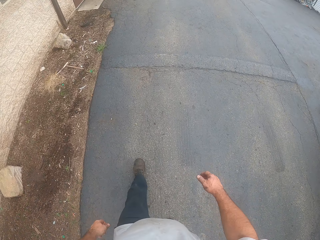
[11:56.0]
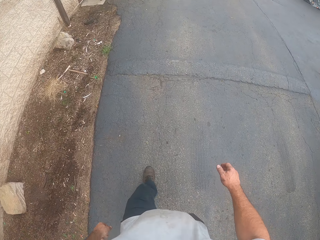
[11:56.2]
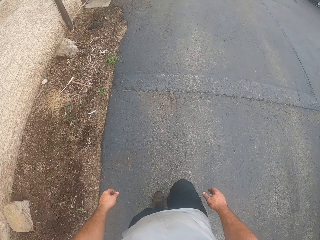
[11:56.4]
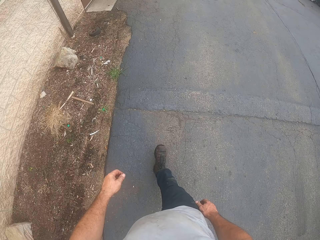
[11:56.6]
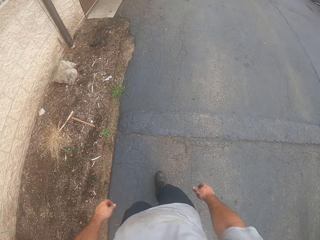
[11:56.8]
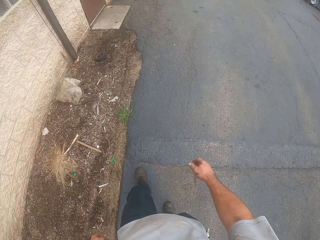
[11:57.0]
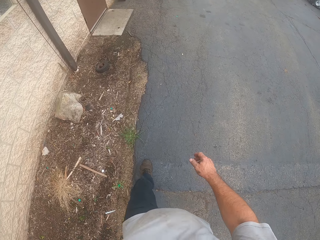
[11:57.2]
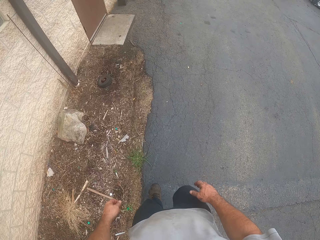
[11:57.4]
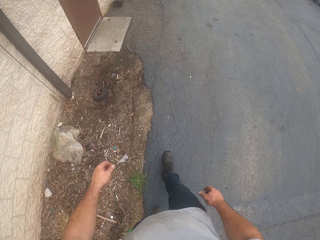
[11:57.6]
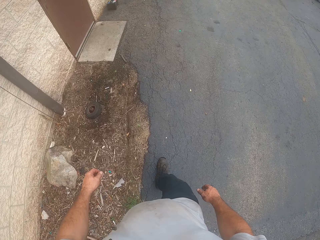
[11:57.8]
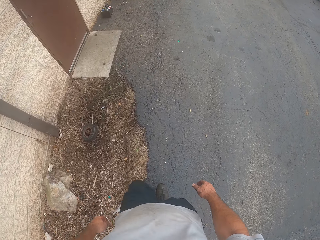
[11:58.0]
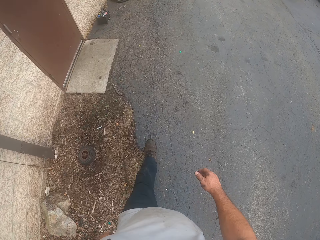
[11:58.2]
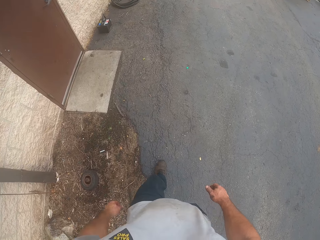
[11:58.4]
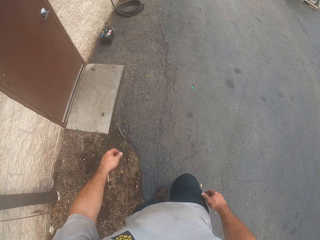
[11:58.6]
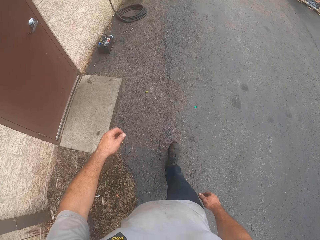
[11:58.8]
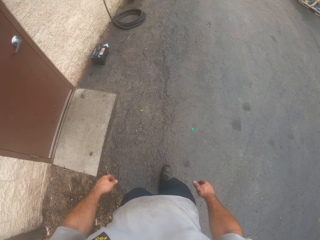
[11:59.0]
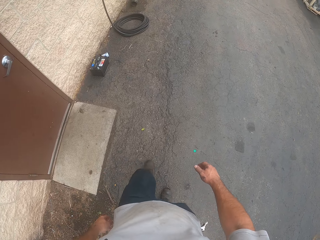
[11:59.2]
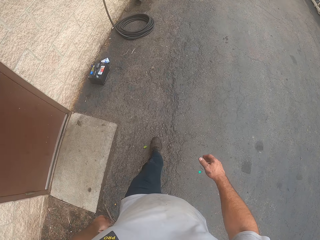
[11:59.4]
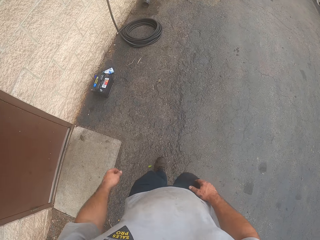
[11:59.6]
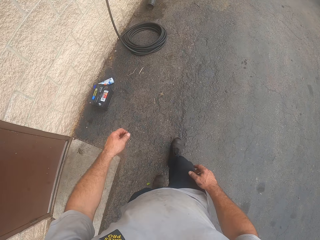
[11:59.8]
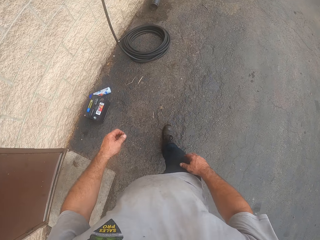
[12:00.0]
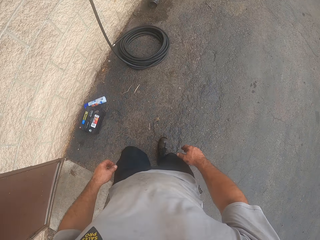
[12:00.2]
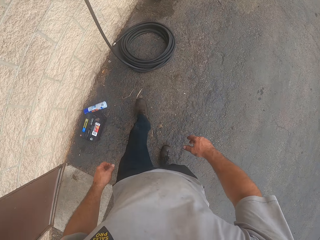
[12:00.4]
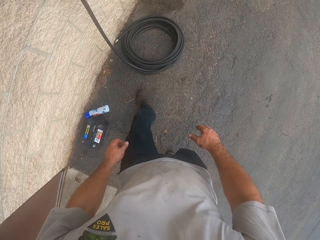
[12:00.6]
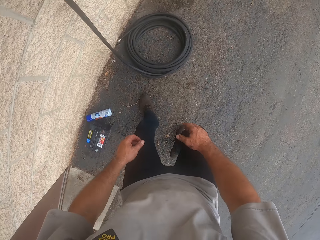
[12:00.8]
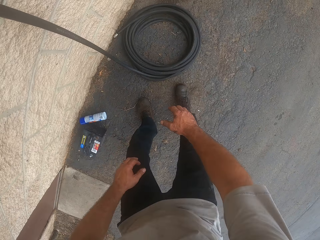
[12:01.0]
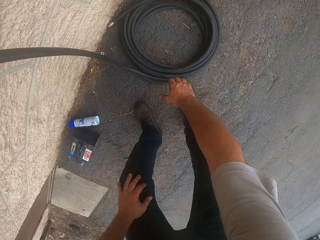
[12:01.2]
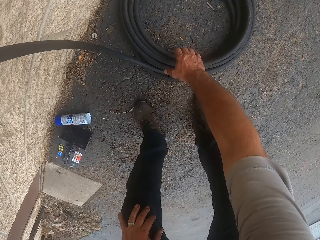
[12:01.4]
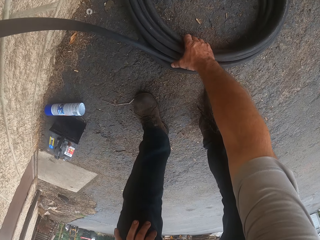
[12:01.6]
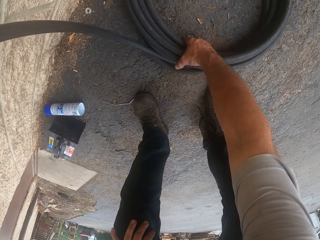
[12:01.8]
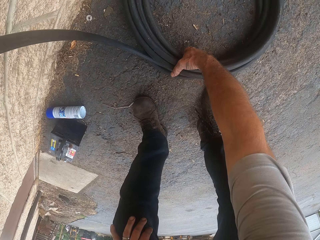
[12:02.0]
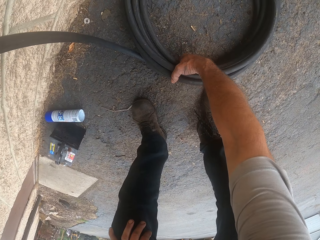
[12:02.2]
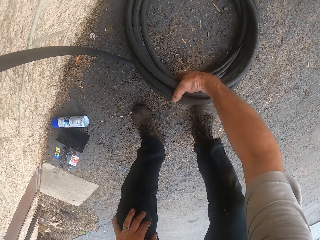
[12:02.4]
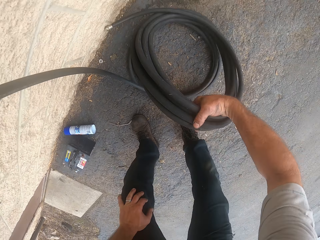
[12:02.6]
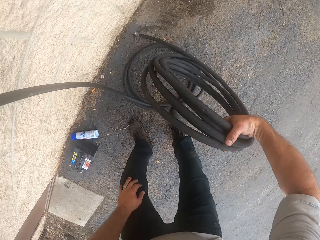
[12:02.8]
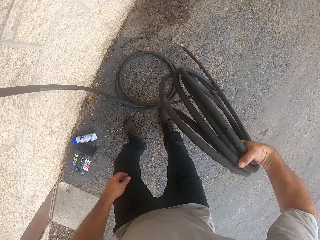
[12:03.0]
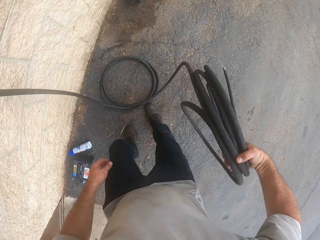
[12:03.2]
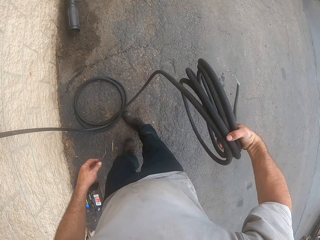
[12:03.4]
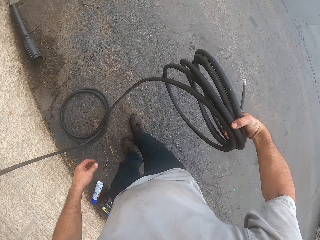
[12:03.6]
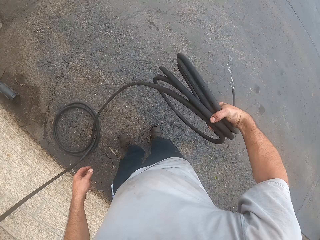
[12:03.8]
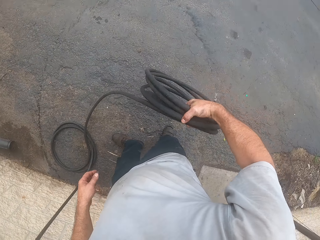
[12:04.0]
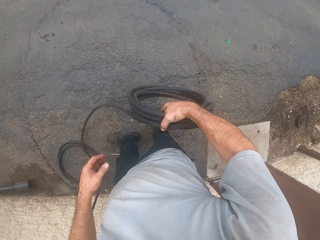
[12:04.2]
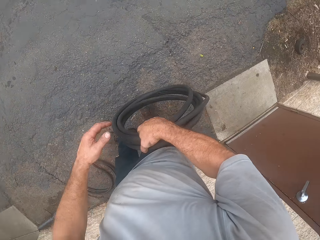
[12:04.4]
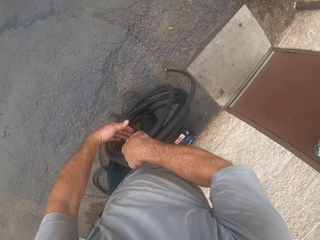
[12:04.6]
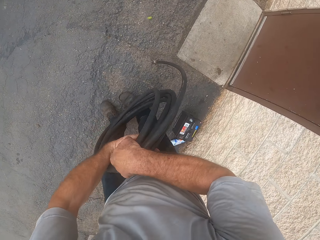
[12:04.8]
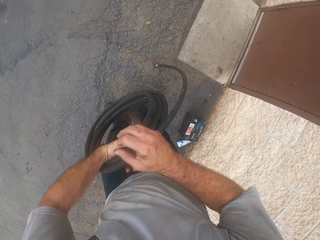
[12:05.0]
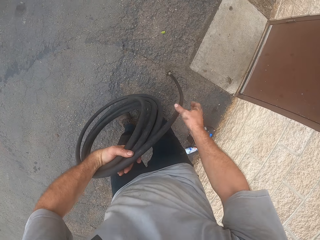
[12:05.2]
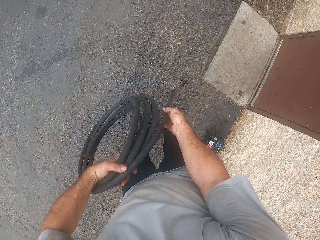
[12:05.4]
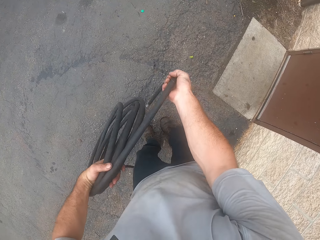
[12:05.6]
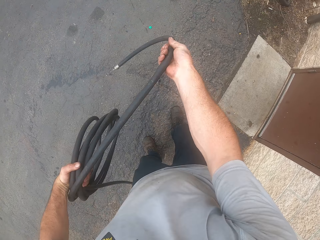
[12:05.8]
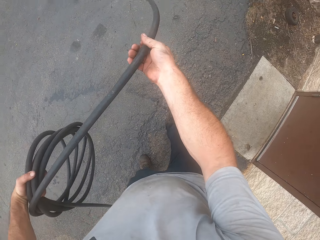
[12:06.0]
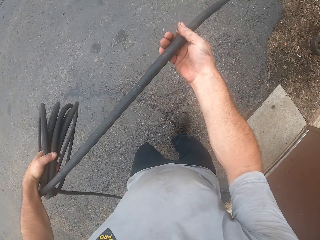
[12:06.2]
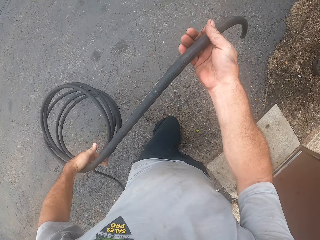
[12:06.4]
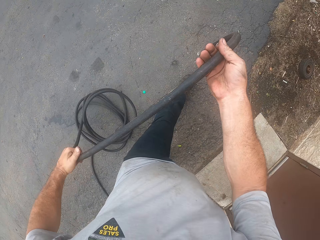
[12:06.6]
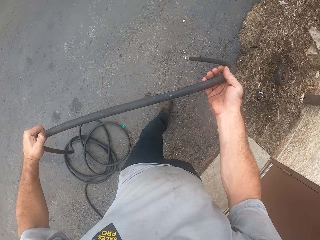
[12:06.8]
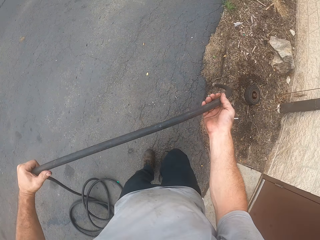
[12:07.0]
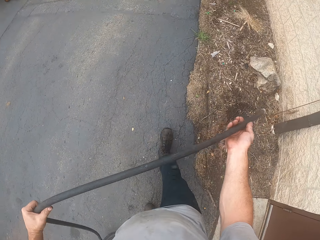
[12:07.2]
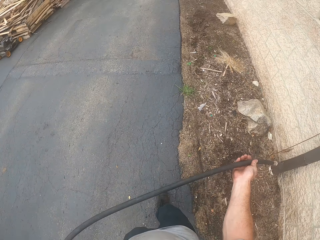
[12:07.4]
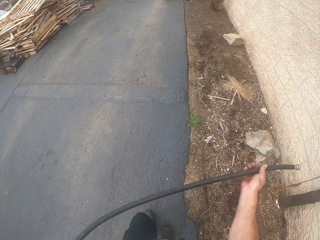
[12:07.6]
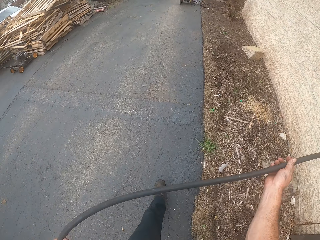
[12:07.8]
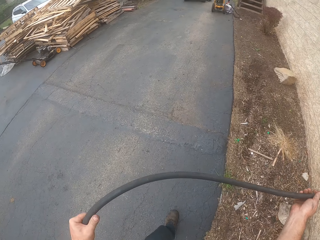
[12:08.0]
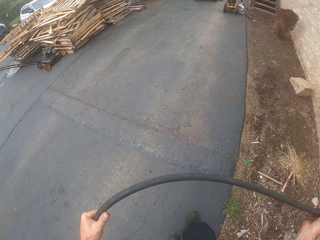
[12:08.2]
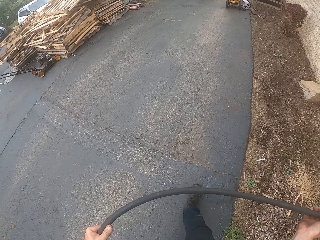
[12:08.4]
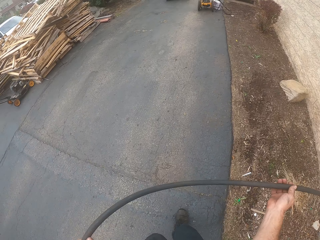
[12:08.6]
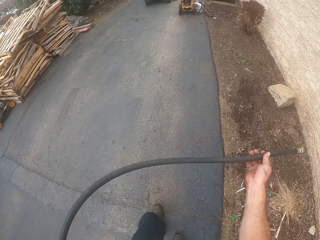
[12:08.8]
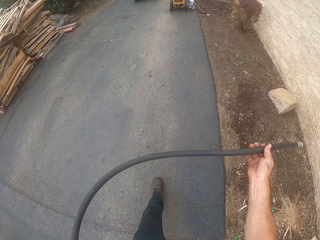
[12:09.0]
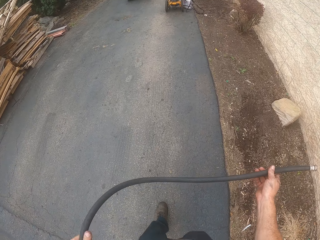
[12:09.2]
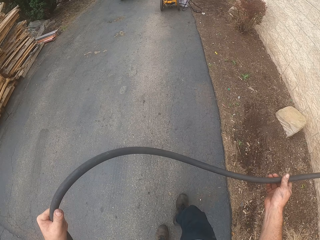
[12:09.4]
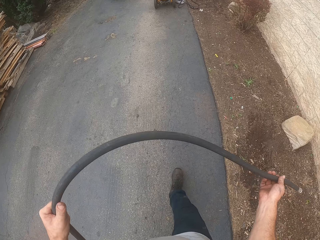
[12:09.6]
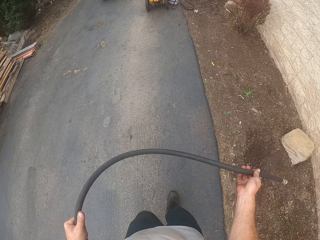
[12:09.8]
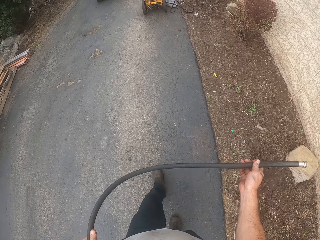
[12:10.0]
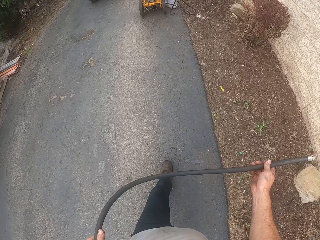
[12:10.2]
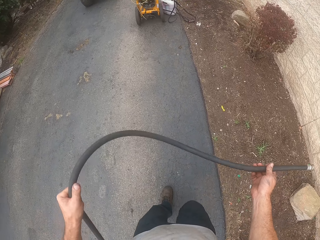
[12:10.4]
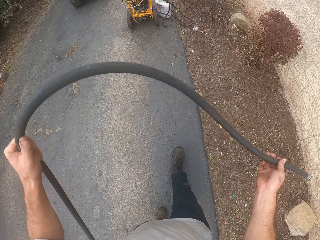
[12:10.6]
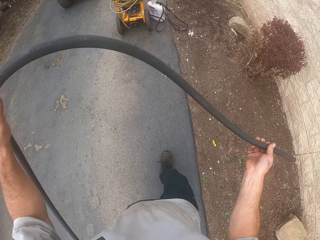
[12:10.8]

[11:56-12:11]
The camera wearer takes the hose or water pipe from the floor. They walk back to the lawn mower with the tip of the hose. They straighten the water pipe.

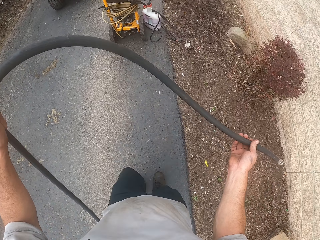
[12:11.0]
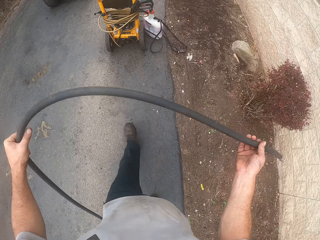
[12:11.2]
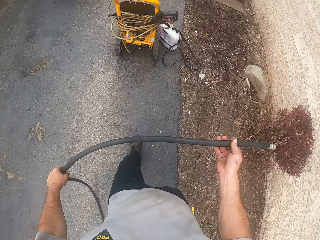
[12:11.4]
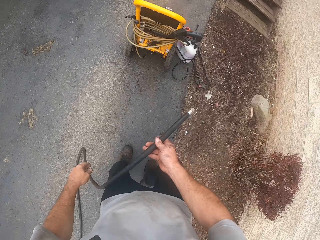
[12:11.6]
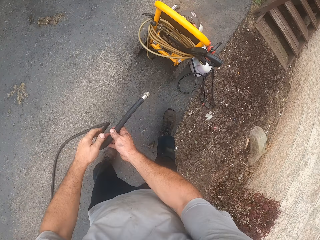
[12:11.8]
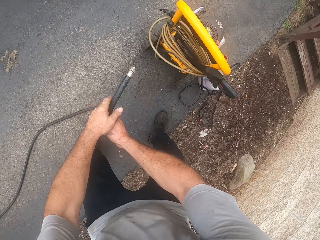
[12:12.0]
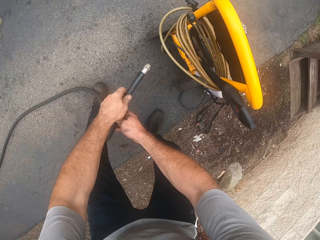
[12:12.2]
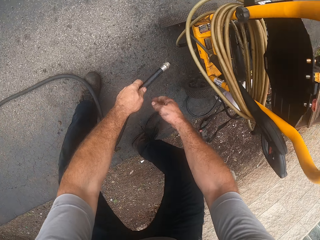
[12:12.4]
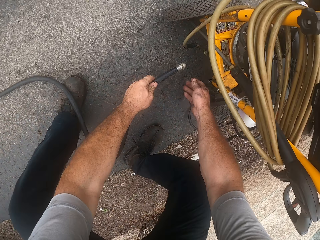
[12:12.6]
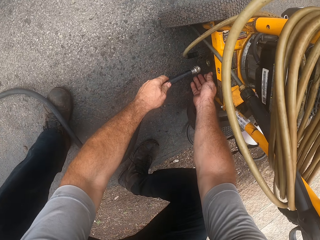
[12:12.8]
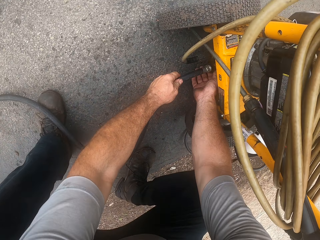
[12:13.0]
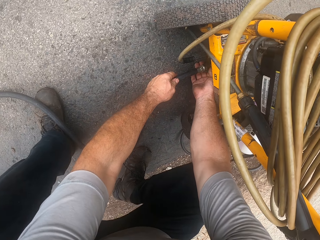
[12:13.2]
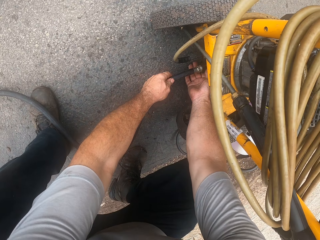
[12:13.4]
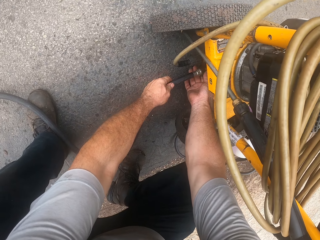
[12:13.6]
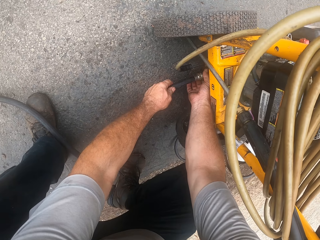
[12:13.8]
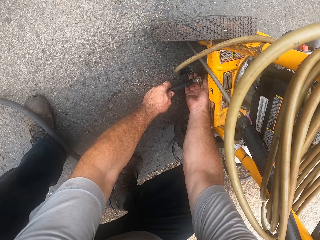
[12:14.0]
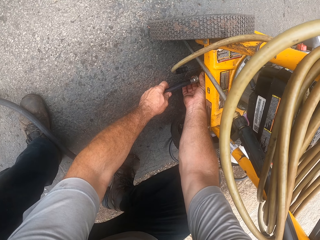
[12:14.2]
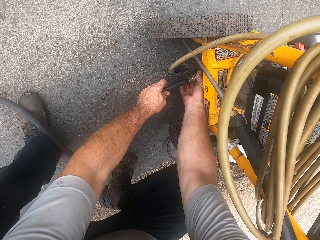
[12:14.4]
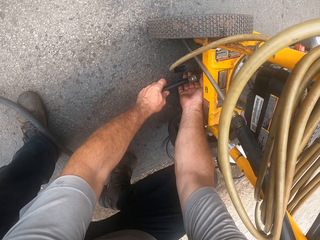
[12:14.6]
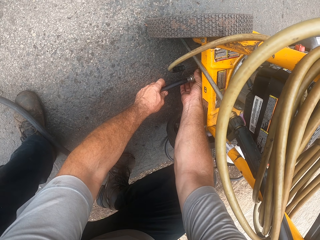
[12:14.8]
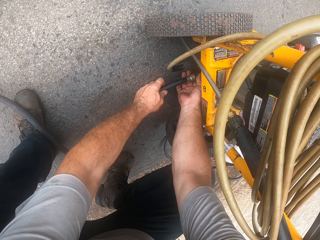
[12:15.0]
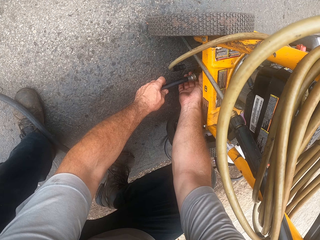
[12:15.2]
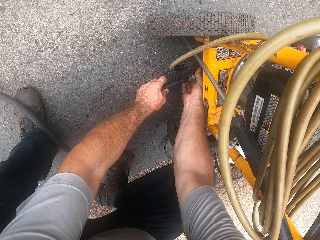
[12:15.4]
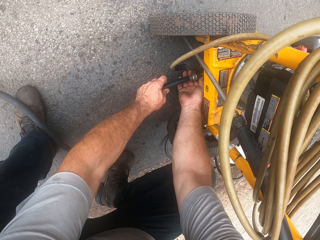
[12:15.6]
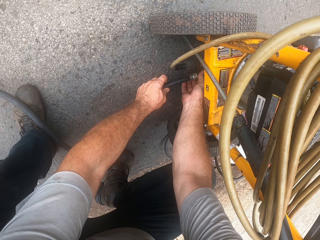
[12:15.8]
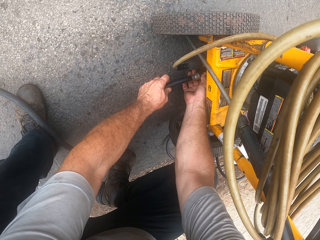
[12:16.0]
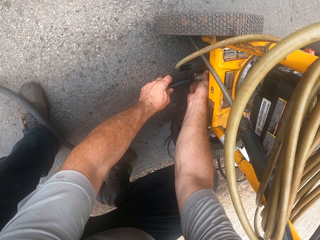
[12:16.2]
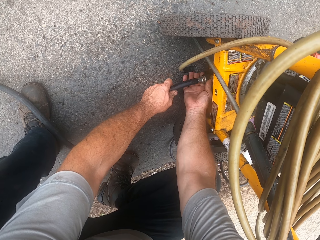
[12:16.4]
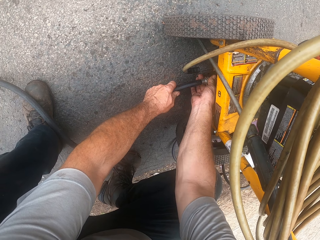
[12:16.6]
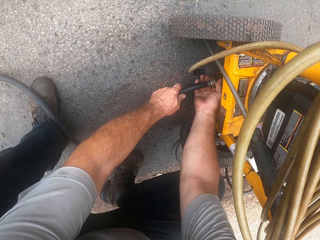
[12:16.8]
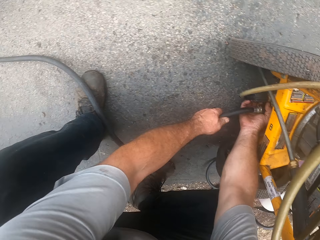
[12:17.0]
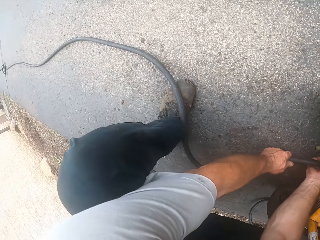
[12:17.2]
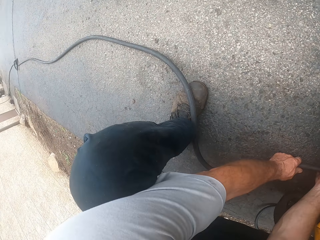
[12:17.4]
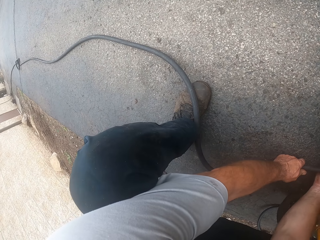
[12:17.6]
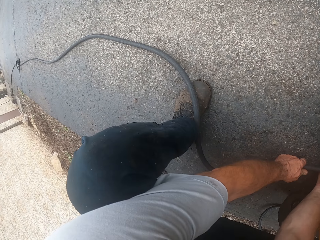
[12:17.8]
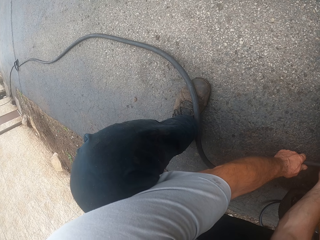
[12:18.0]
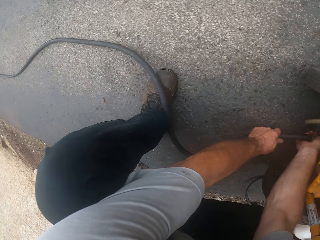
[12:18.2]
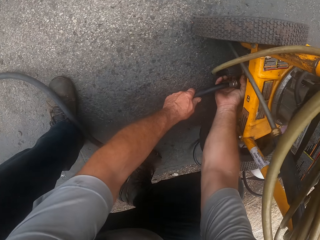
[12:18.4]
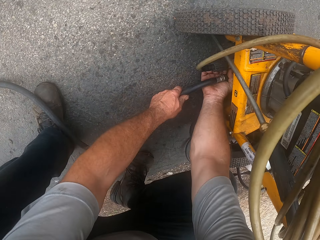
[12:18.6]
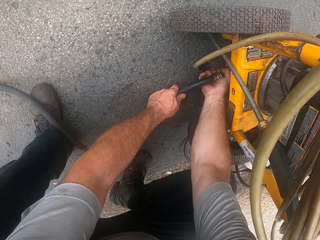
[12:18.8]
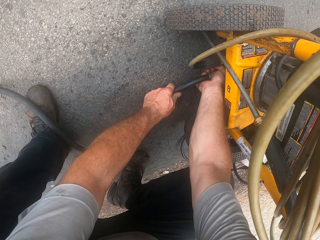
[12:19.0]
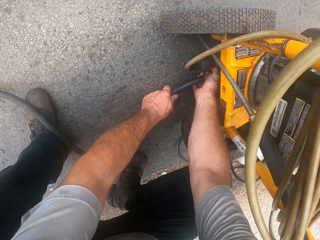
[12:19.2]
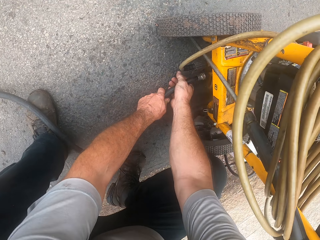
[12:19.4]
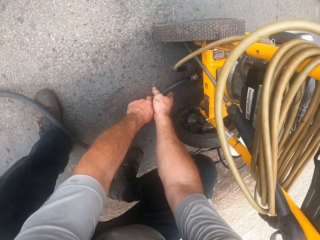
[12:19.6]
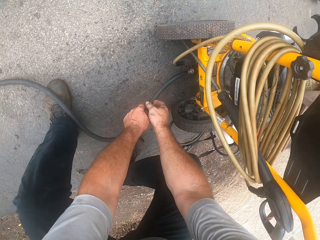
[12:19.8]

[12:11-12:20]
The camera wearer screws the hose to the lawn mower.
